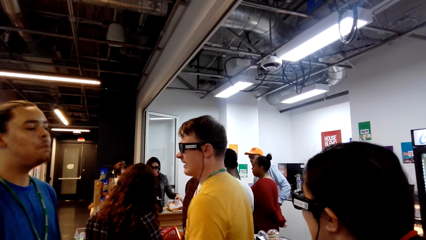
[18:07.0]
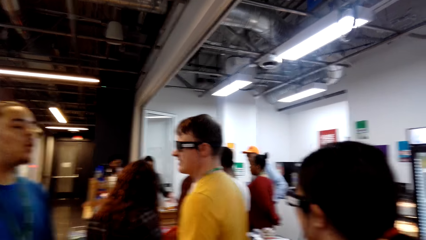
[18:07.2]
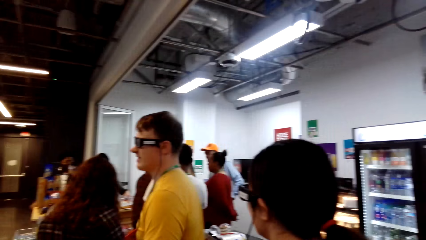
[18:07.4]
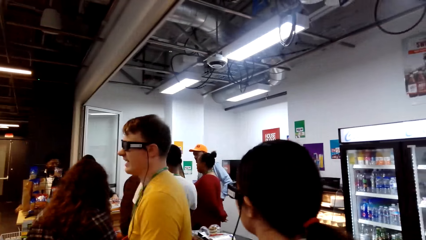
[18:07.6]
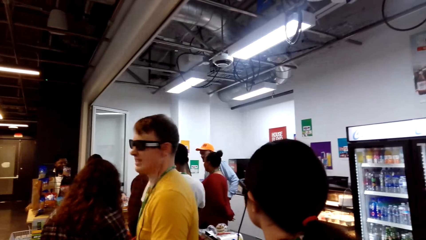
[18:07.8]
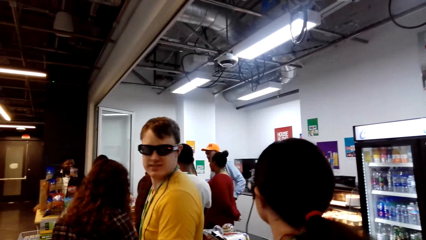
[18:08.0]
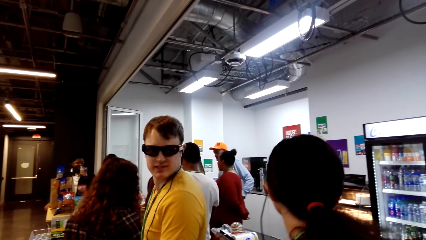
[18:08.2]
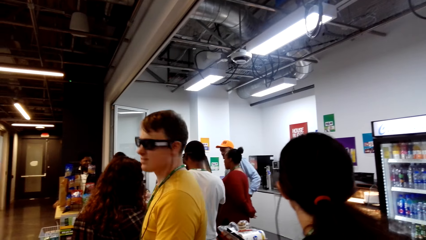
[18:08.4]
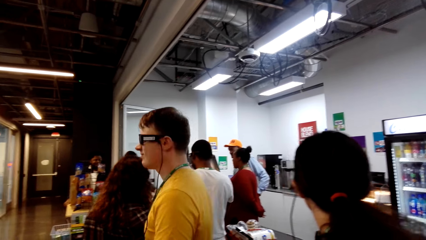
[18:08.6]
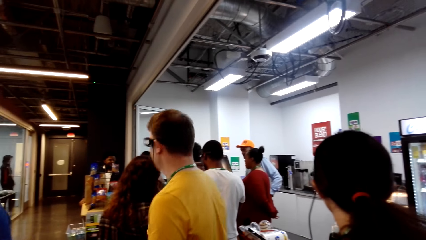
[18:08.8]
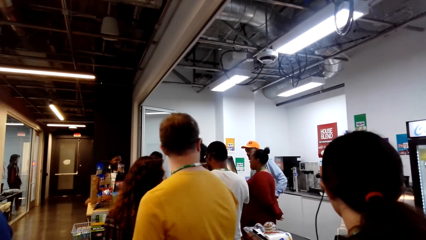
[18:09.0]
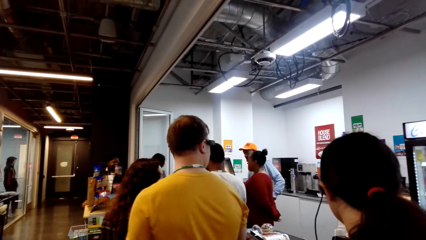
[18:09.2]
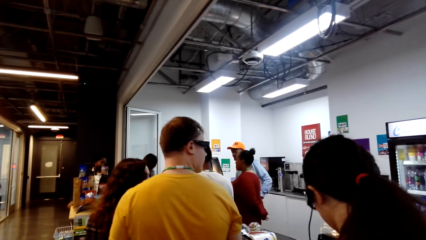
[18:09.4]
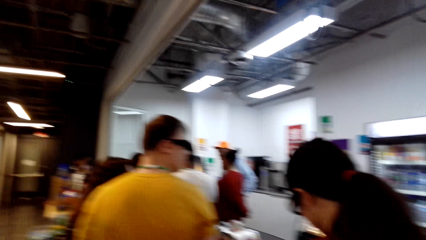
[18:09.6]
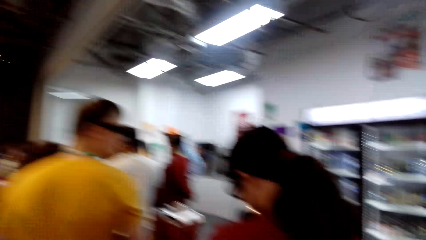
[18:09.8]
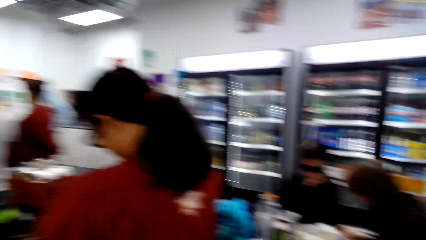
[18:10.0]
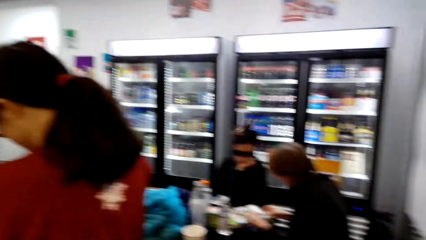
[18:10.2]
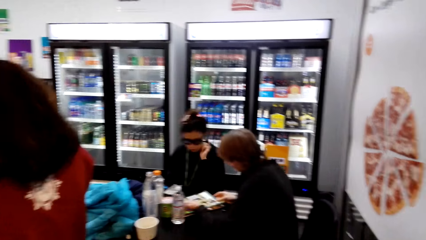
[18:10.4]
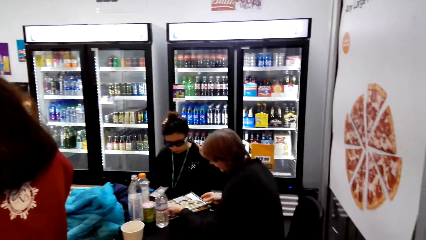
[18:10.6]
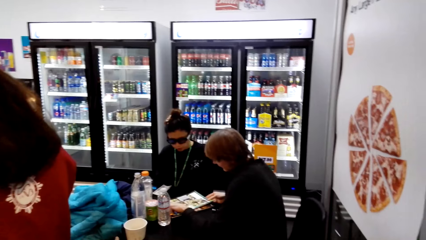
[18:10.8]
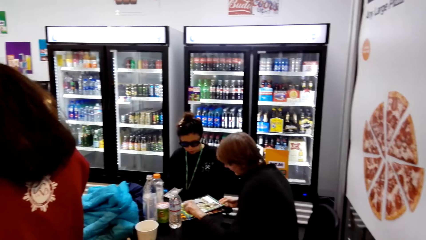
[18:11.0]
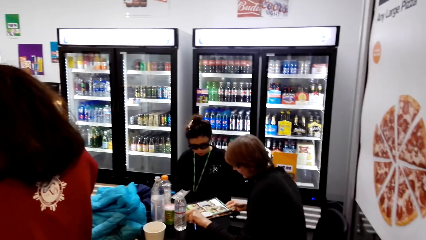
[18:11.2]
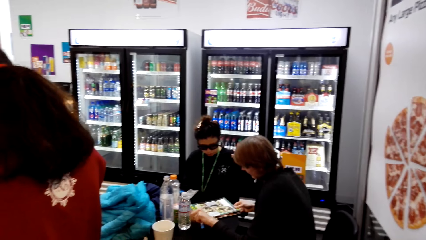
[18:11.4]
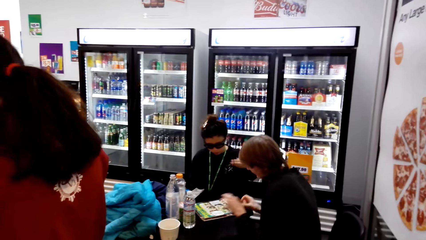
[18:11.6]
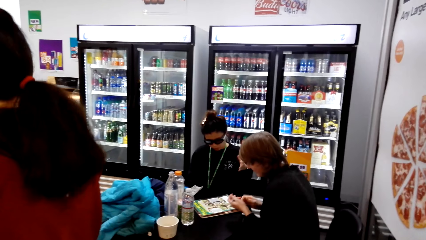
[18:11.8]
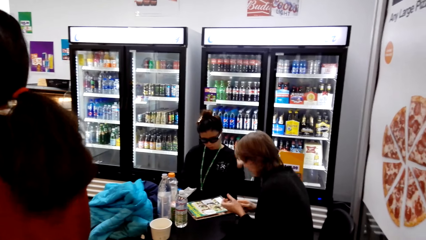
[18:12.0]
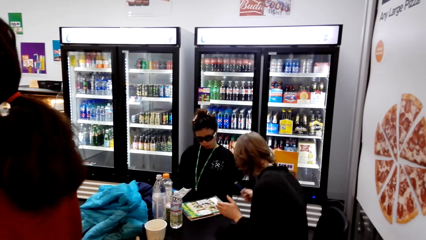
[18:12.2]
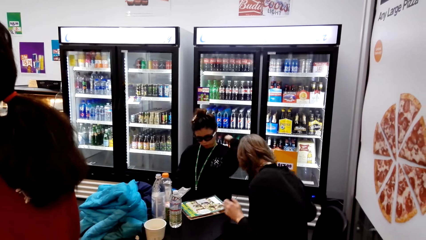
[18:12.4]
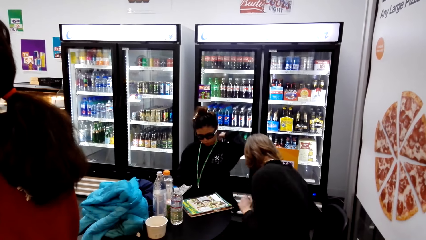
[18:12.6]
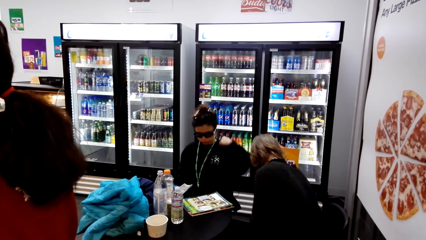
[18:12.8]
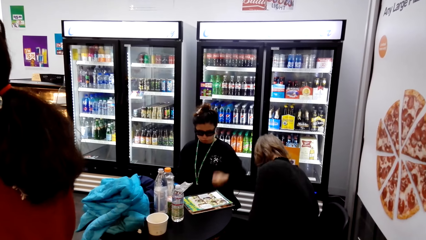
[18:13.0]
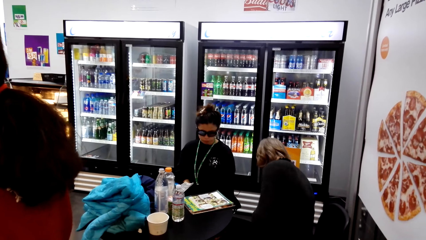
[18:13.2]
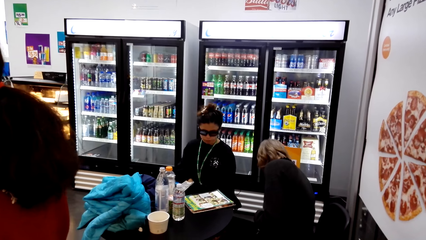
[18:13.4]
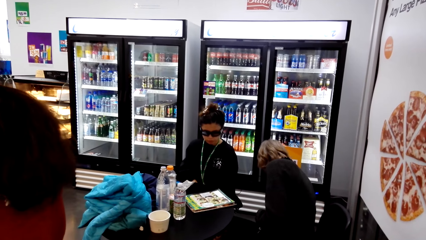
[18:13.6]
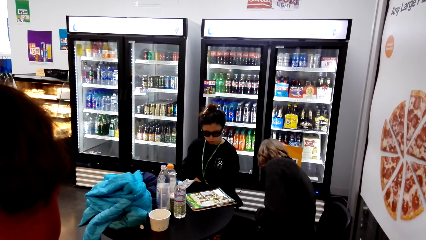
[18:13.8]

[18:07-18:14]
The camera wearer looks around.

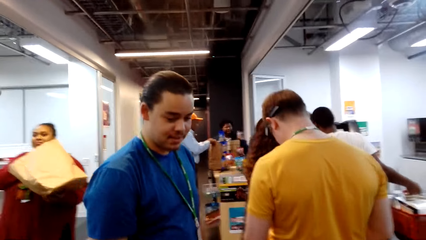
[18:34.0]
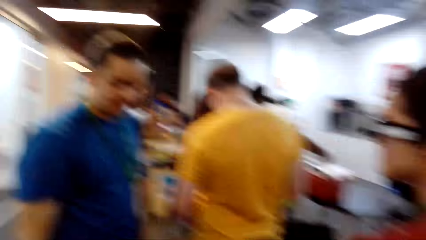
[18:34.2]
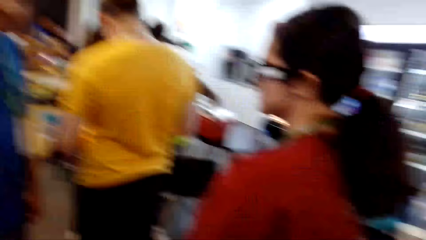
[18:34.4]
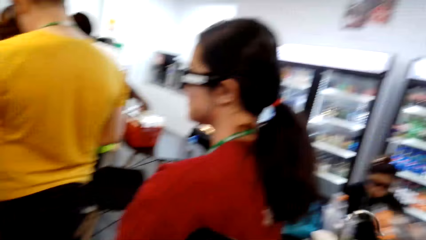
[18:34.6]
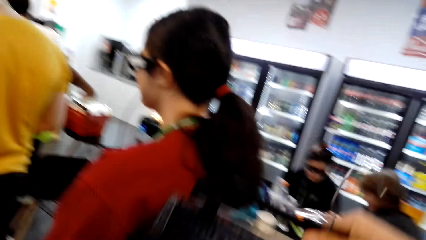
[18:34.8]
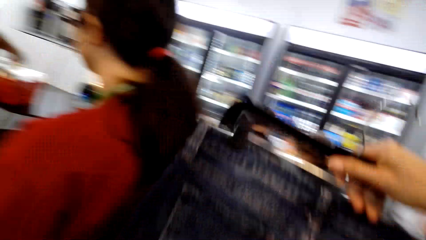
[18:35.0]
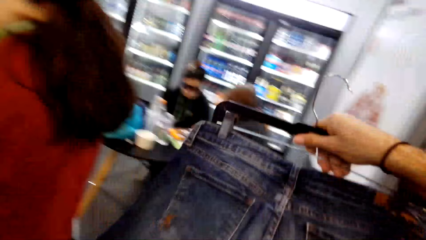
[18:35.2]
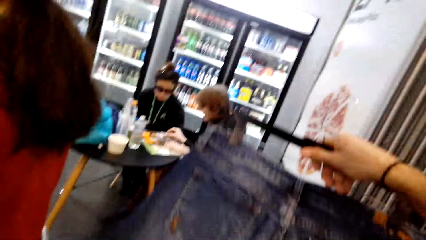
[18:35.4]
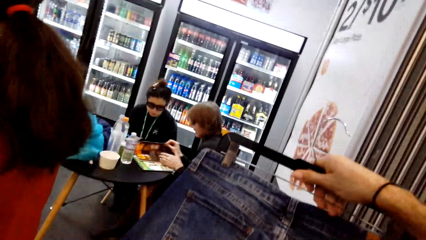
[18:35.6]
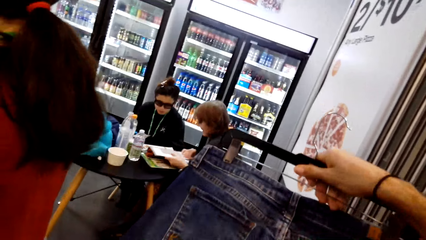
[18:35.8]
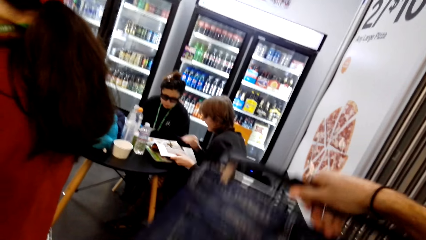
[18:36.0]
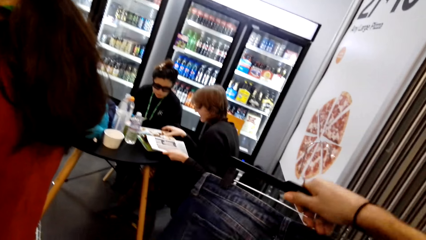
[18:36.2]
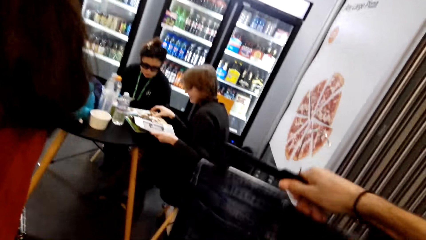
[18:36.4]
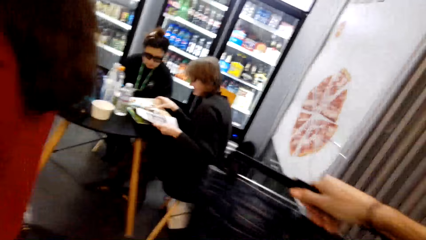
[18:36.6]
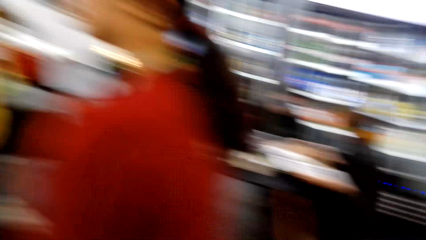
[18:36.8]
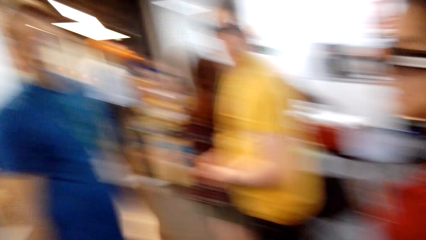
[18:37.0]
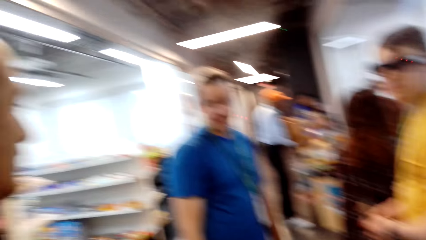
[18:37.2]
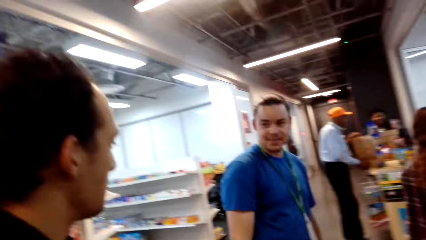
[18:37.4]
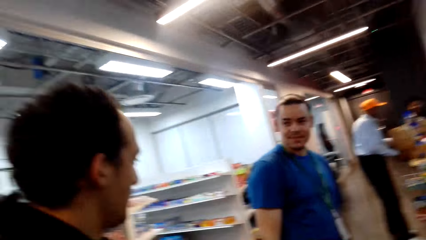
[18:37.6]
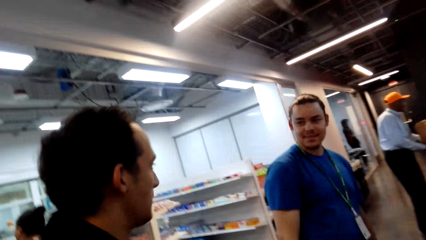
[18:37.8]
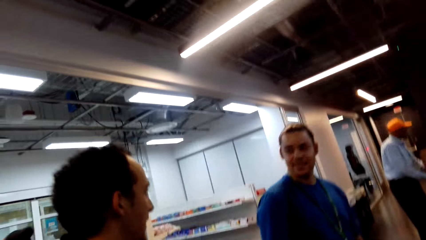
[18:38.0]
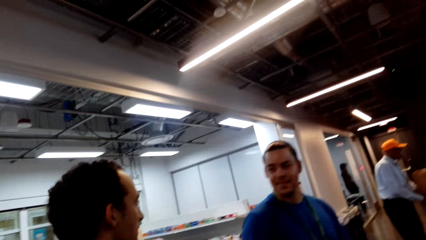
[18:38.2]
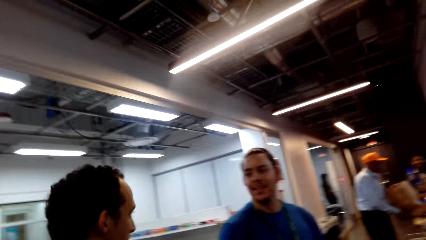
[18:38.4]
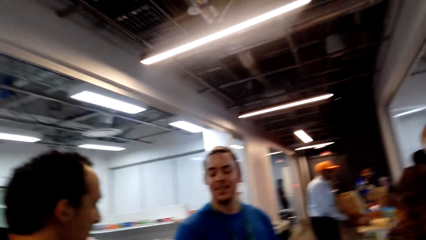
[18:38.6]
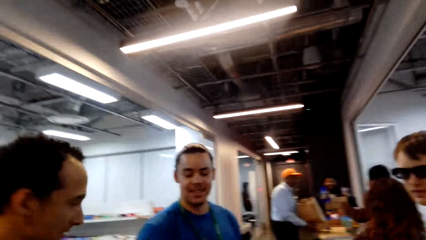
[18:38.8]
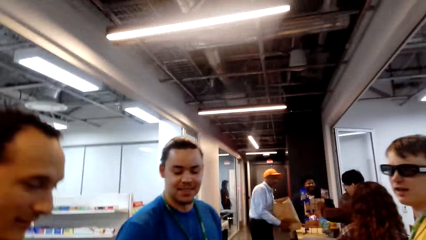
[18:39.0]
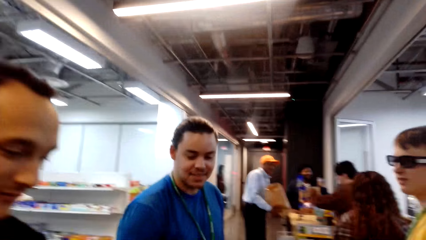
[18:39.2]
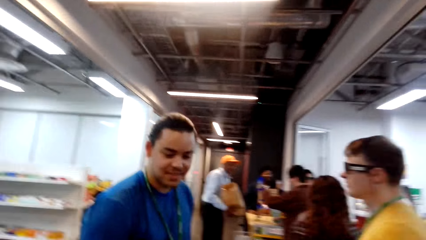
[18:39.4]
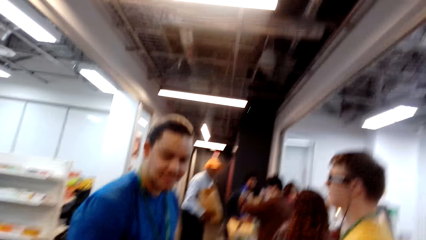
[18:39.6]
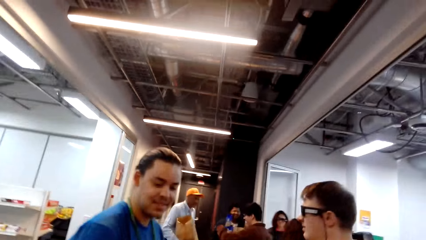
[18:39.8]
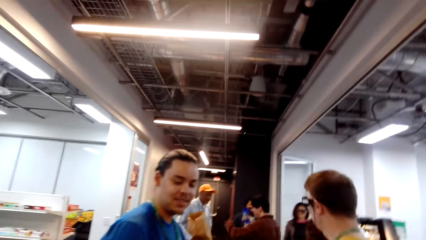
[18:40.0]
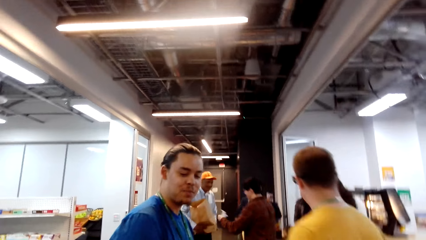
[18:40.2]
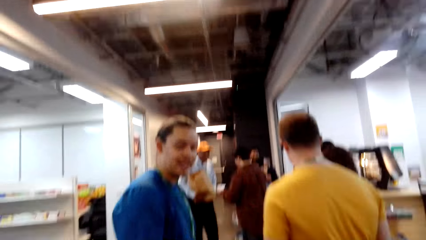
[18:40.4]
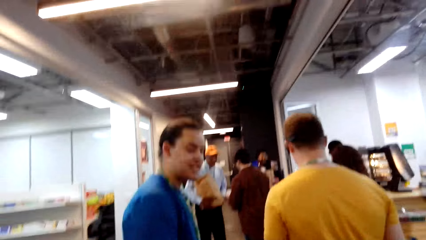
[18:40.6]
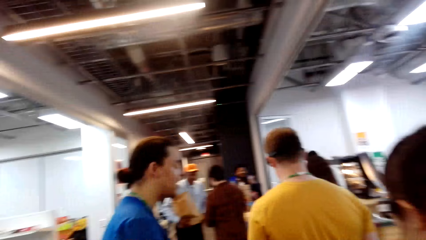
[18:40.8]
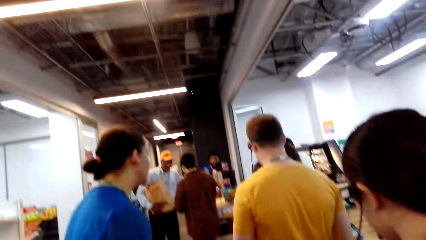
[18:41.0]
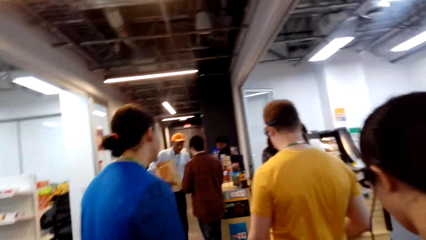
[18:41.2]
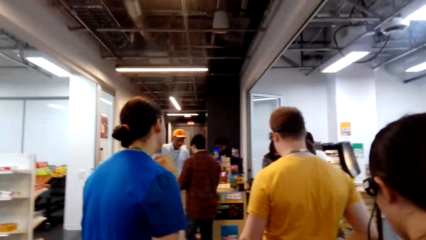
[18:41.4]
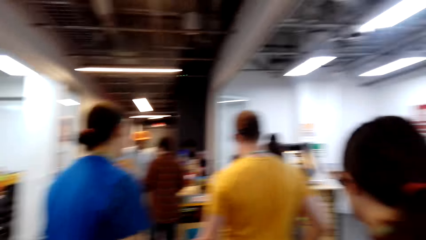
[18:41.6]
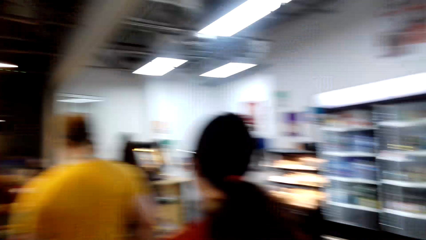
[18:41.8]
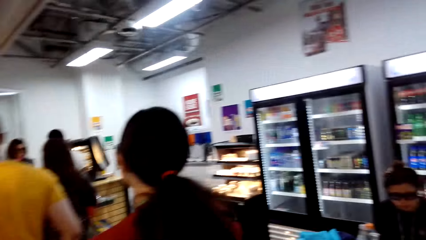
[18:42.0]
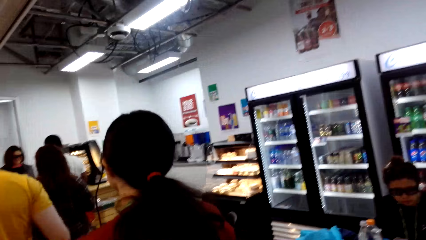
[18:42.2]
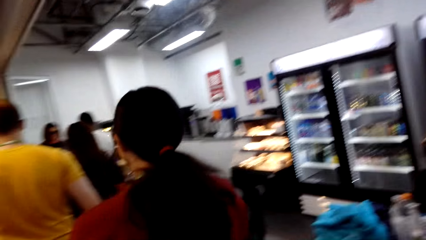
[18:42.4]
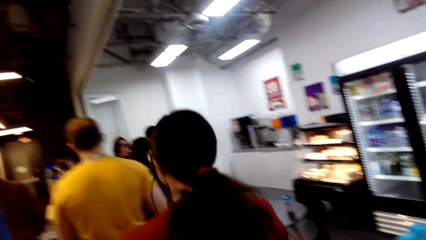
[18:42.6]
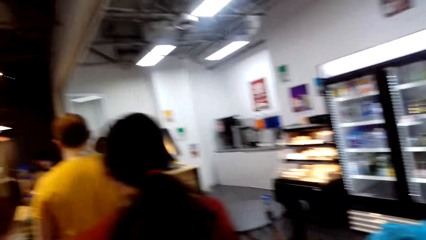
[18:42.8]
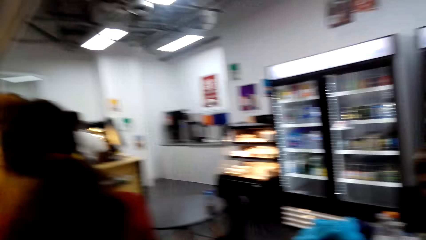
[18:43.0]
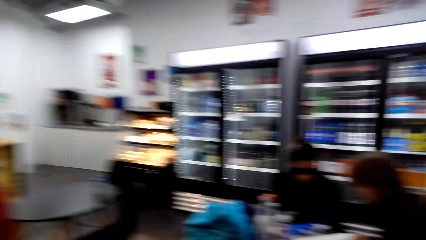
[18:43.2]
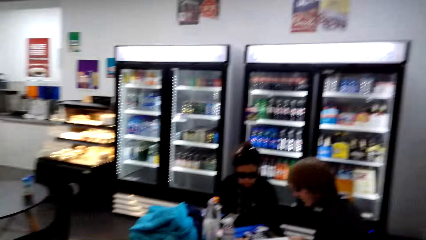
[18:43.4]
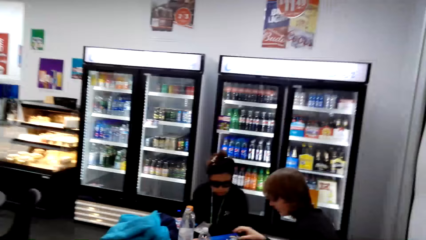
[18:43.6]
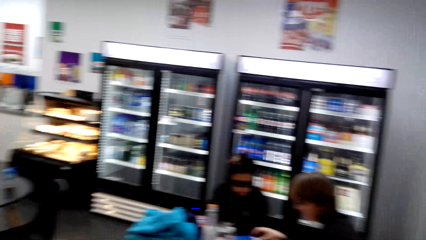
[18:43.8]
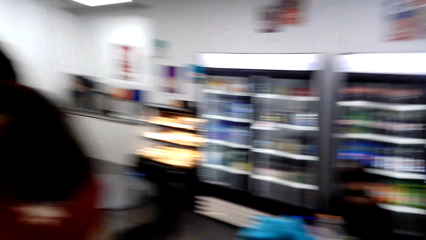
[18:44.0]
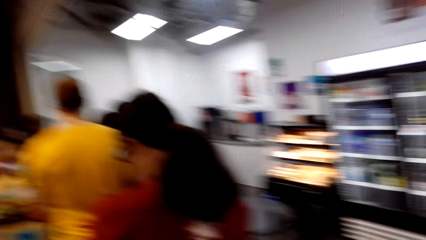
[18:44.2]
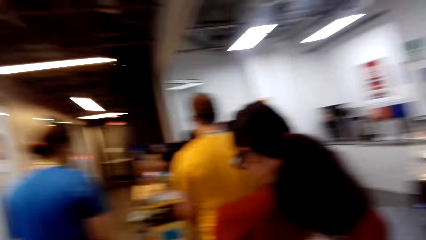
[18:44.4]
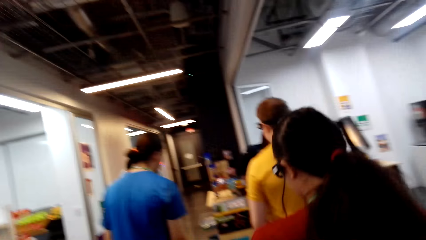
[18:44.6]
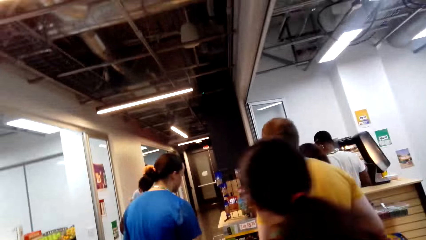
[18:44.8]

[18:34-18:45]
The camera wearer holds jeans. They raise a cloth. They look around.
